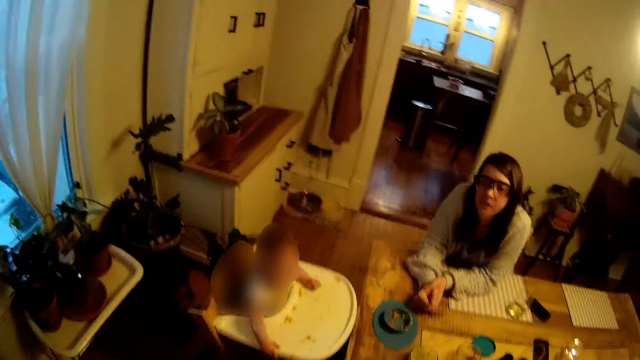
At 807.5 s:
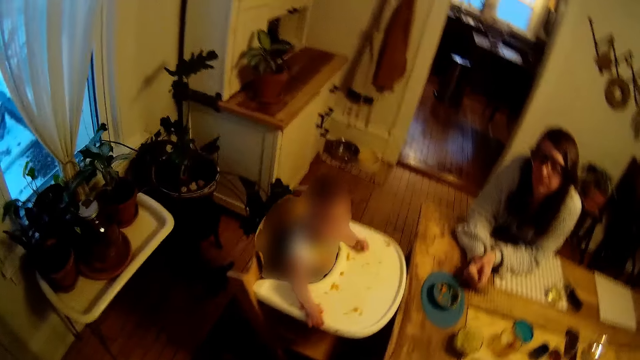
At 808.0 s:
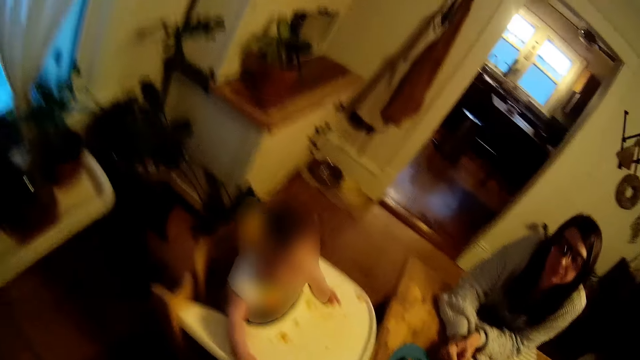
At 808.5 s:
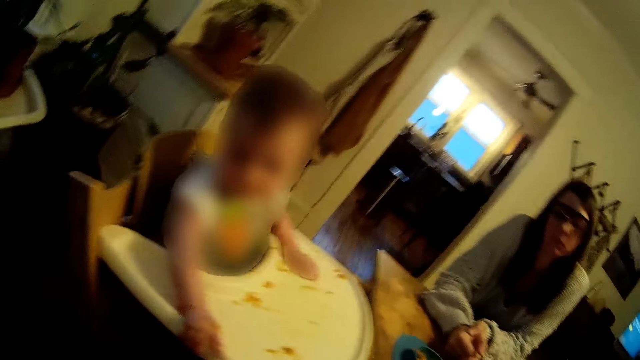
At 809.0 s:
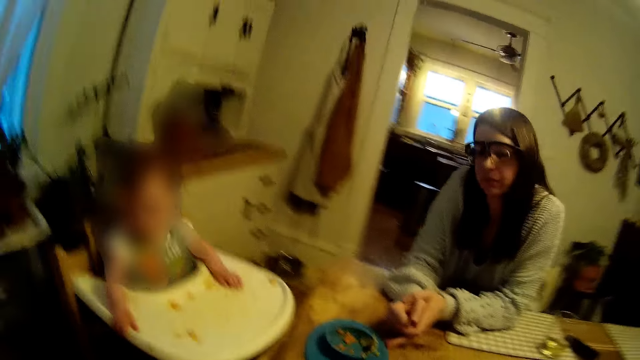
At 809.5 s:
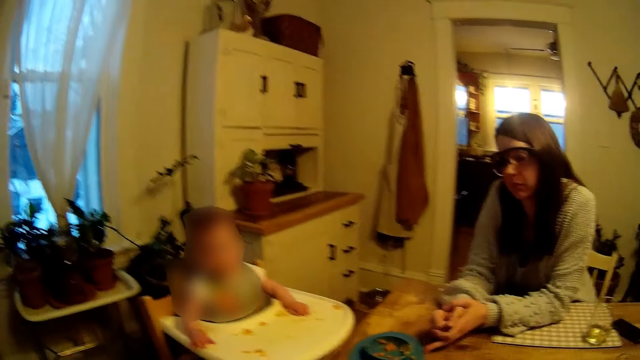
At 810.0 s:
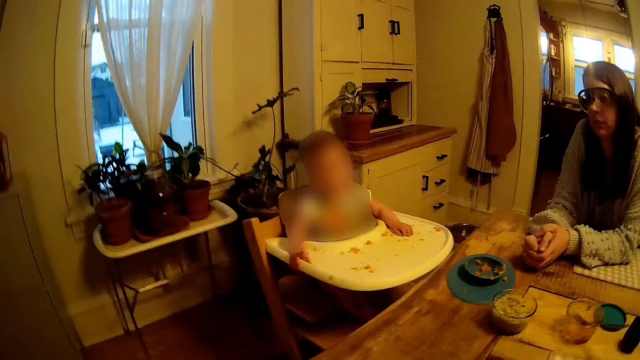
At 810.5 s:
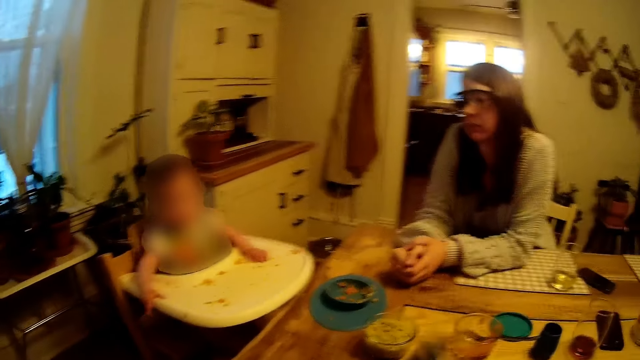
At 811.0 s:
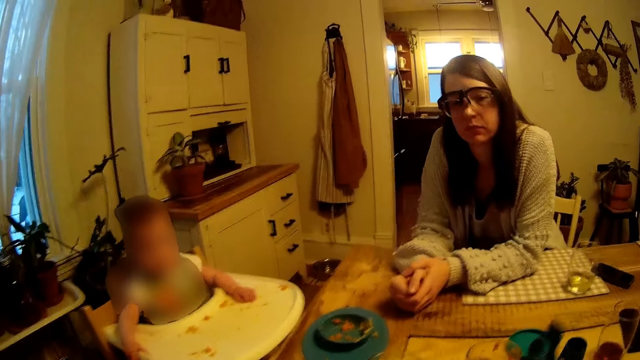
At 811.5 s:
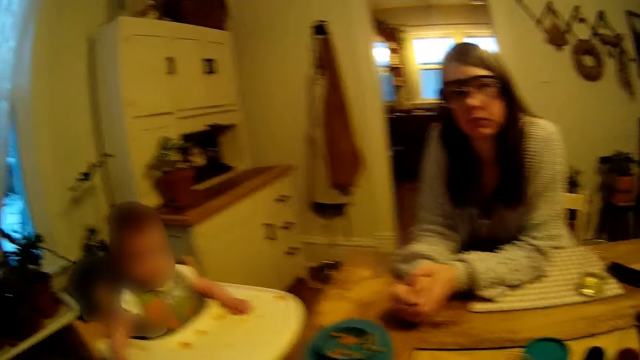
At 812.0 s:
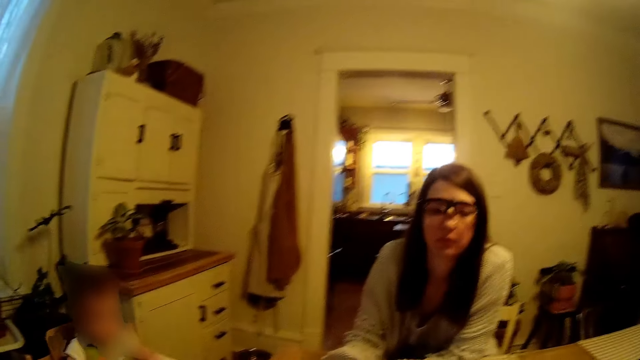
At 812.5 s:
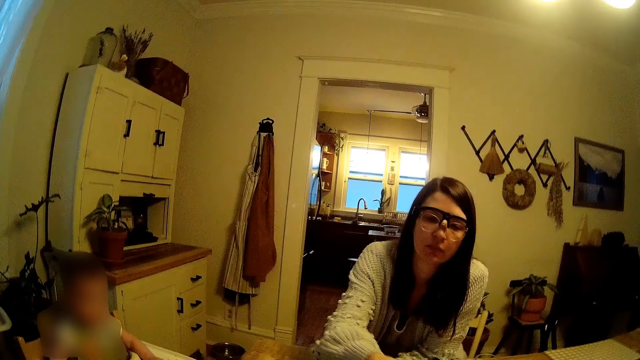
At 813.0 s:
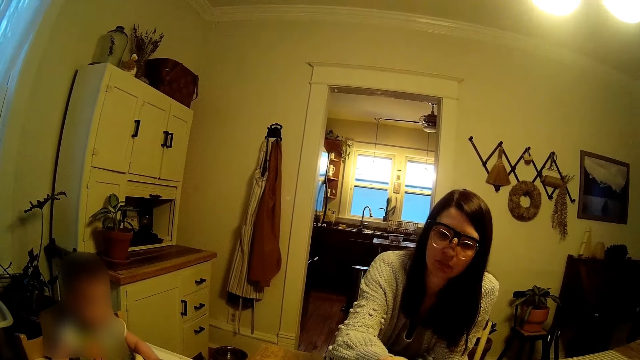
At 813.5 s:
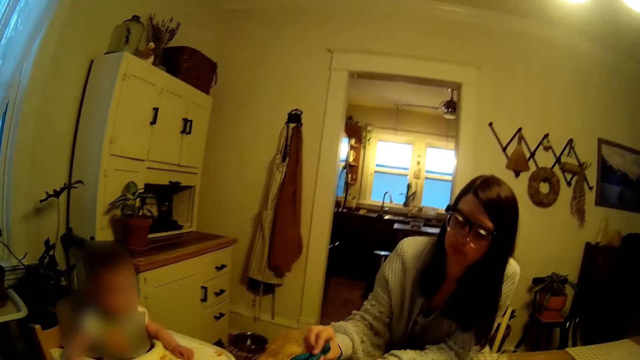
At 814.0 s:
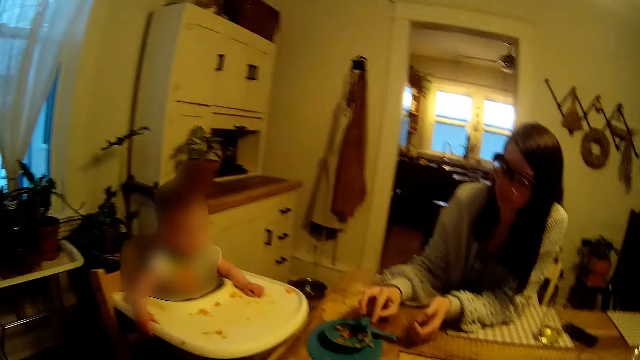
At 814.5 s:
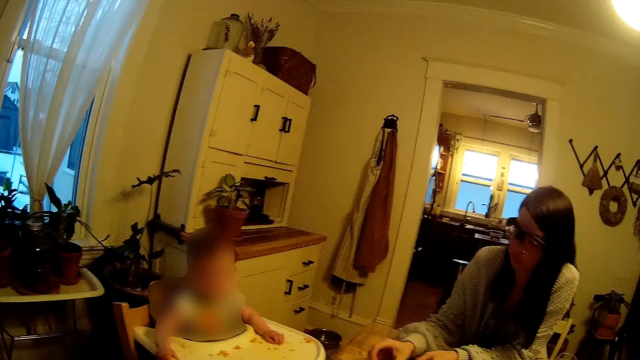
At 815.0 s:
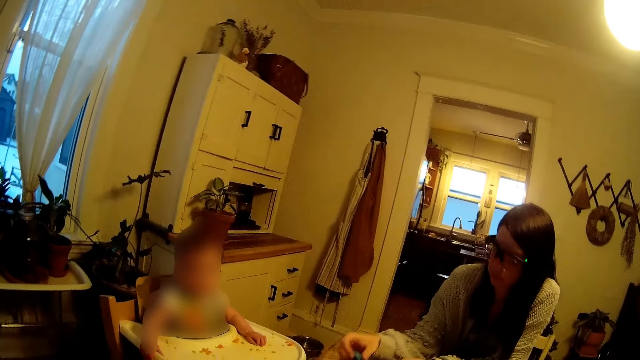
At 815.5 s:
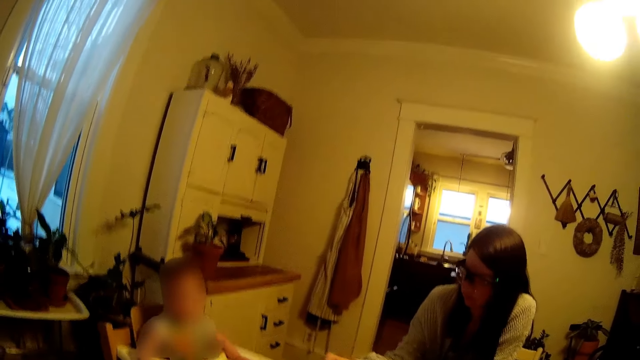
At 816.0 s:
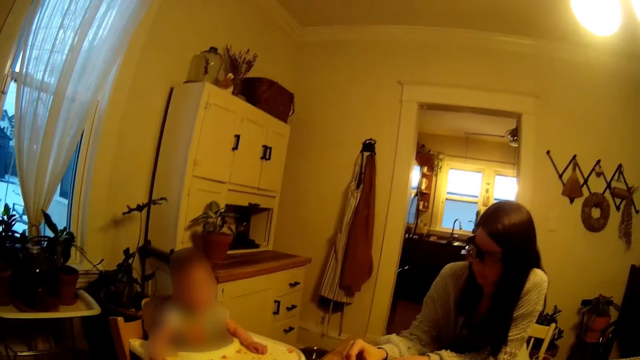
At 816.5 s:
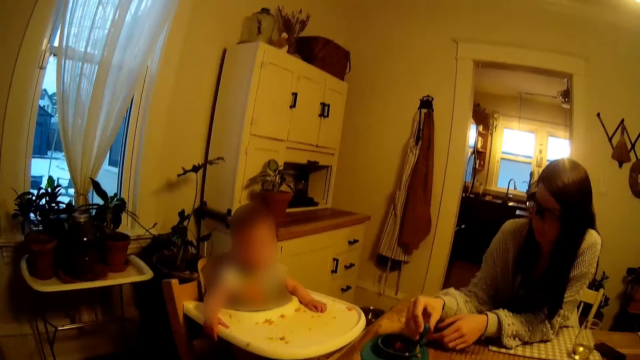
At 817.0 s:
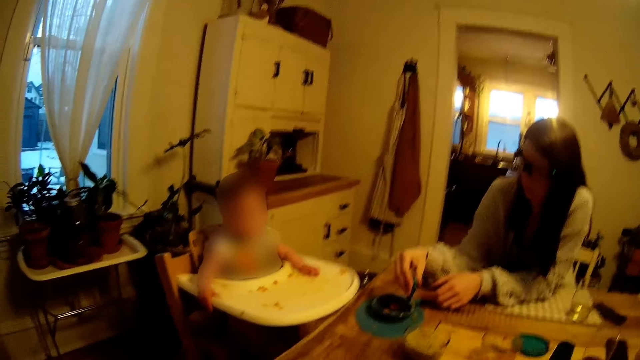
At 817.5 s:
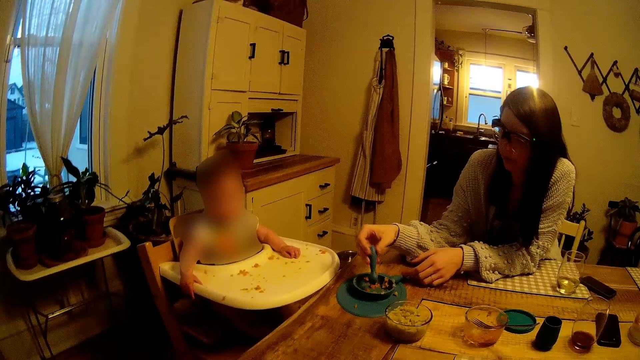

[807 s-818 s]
The camera wearer sits on the dining seat. He gives a spoon to a woman with his right hand. The woman takes the spoon and fetches food with the spoon.

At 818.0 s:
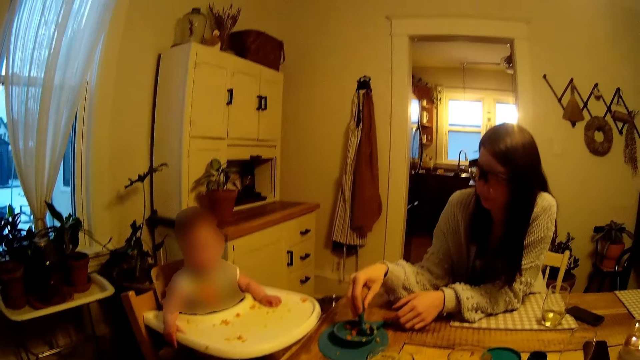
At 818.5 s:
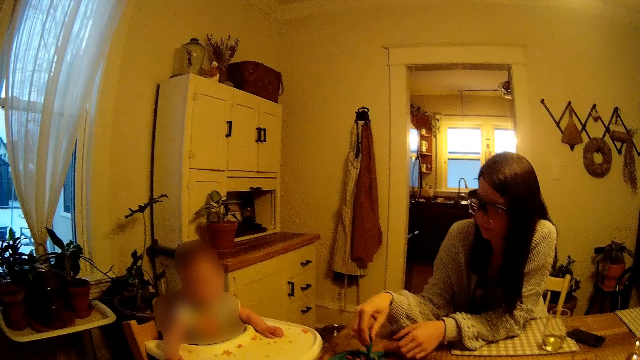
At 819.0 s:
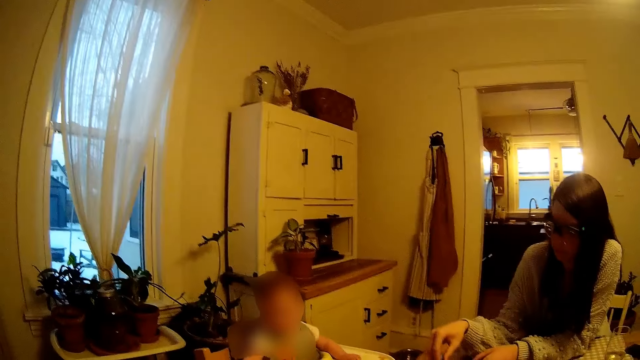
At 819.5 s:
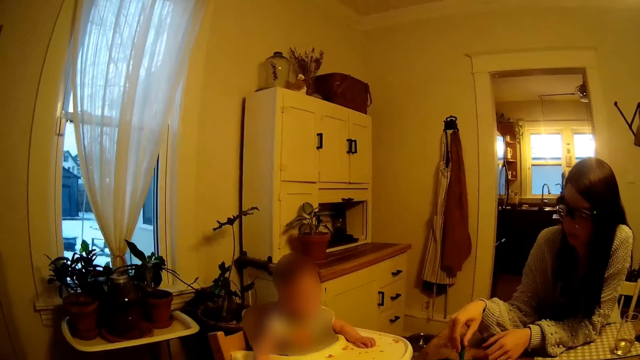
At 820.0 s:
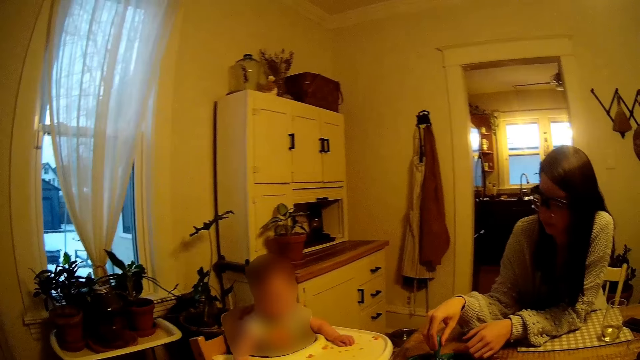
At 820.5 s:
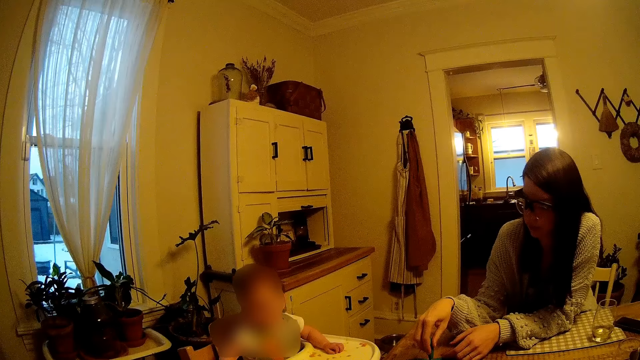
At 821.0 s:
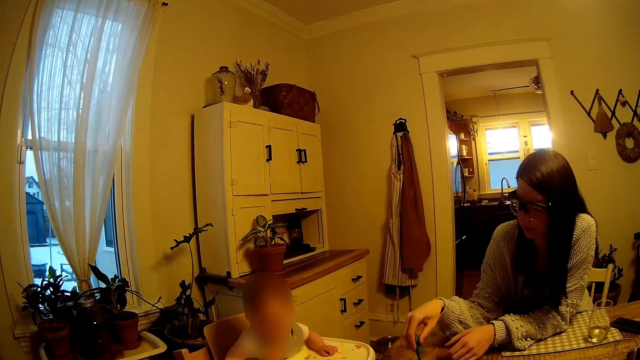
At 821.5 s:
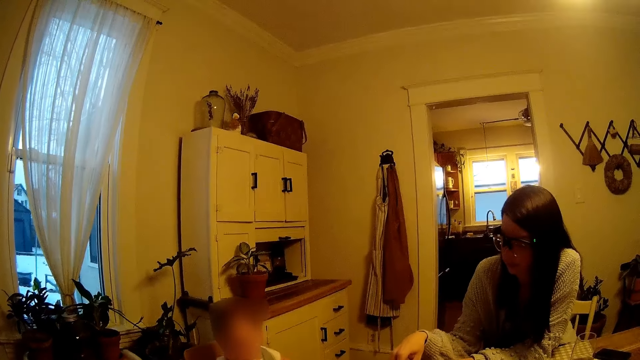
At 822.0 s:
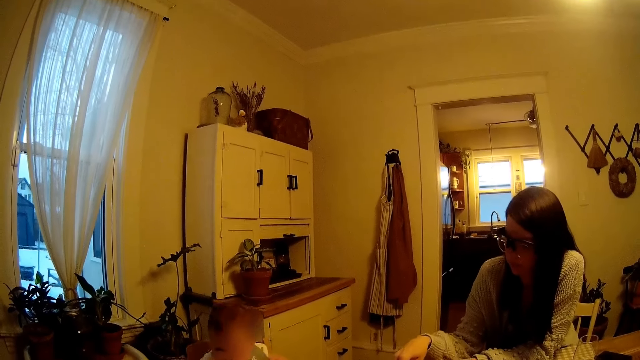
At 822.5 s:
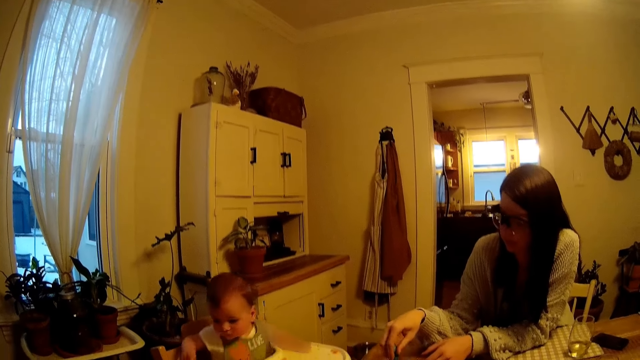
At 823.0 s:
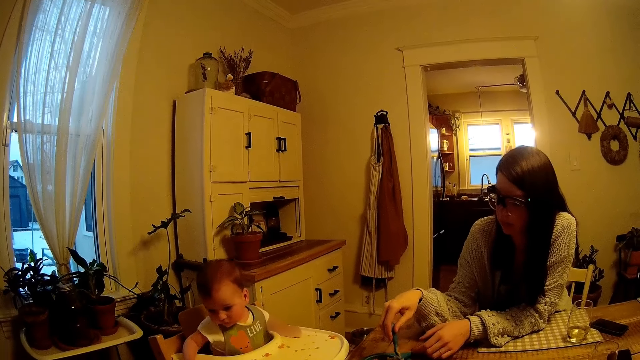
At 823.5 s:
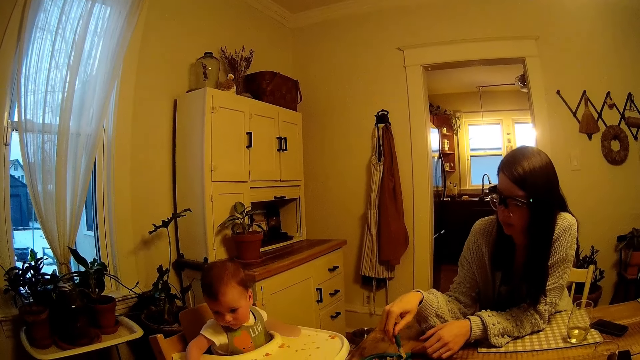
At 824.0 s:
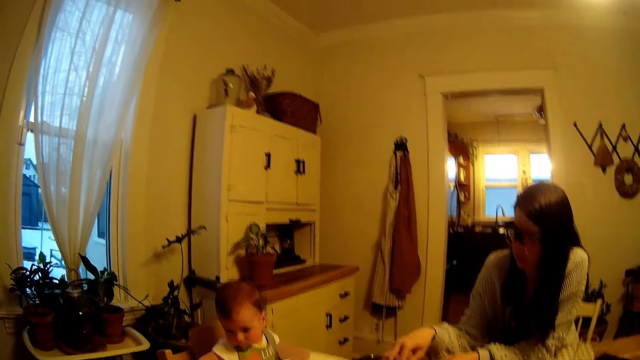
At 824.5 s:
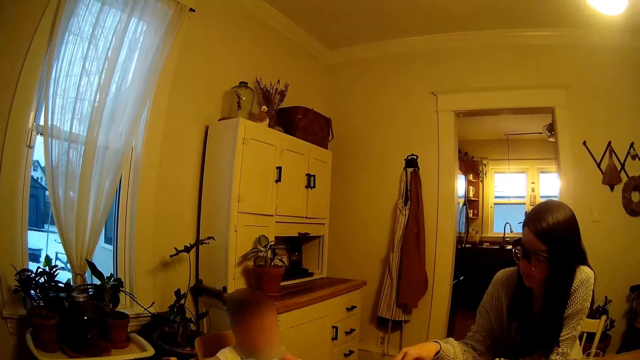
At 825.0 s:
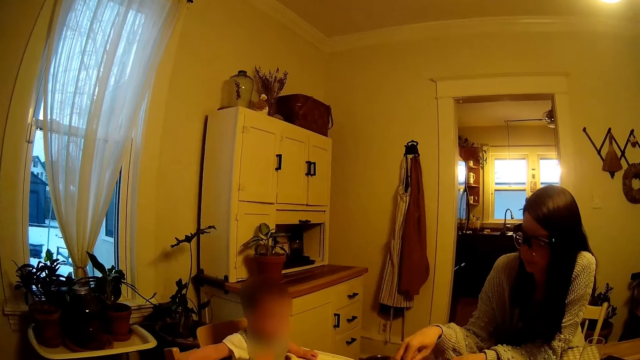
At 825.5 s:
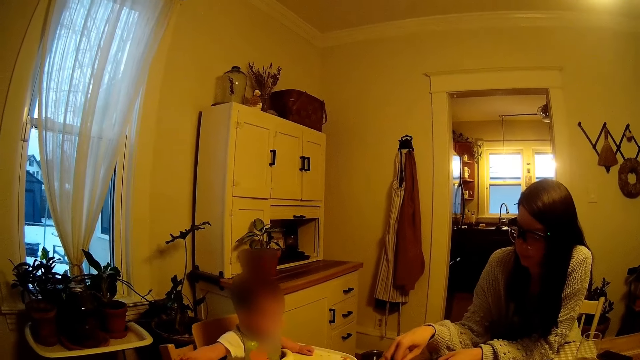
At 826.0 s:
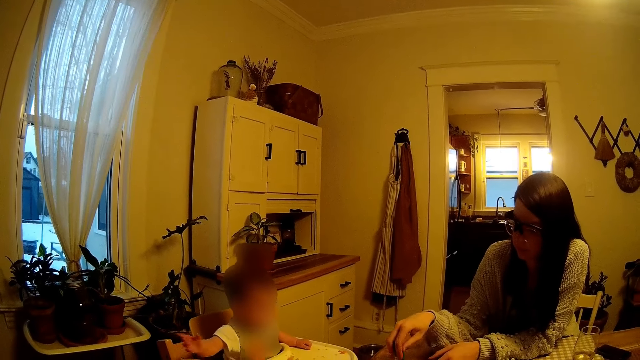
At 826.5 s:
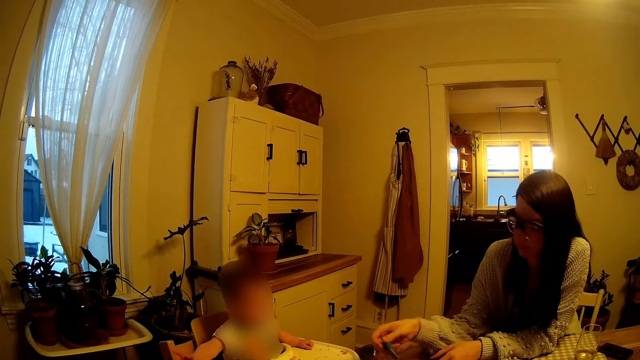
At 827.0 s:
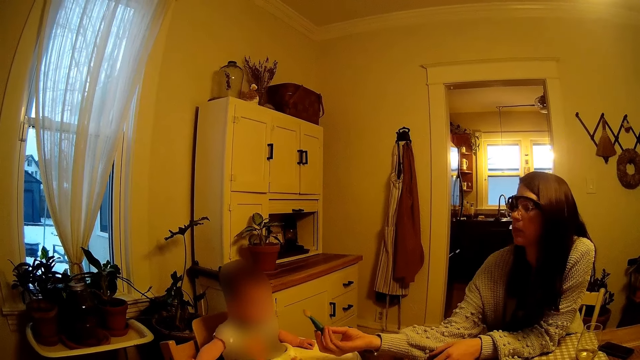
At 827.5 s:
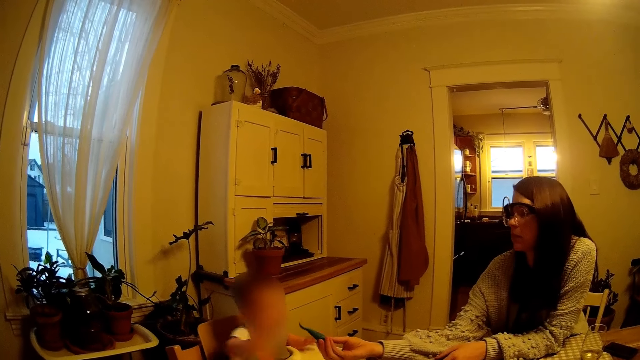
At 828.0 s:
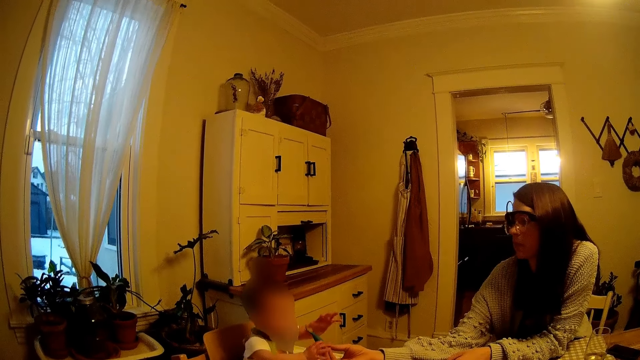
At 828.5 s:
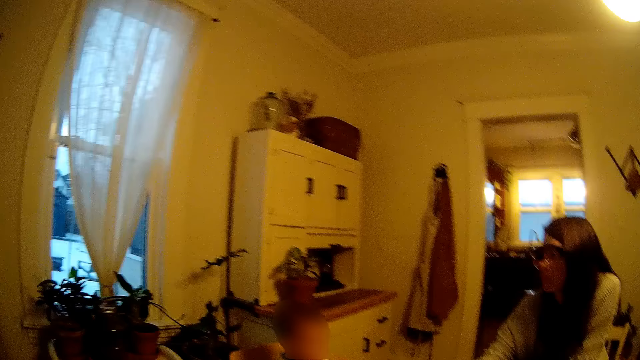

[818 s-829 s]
The woman stirs food in a plate using a spoon. Another woman gives the spoon to a baby.
